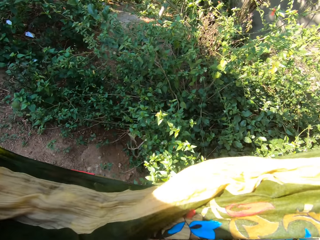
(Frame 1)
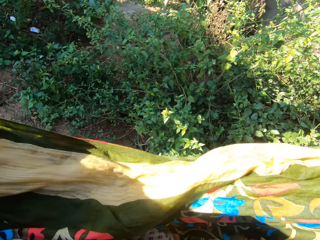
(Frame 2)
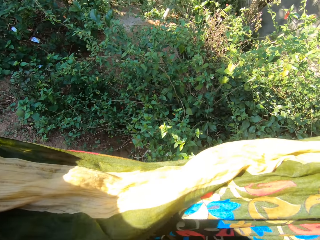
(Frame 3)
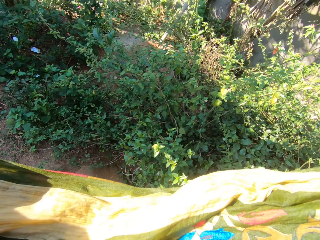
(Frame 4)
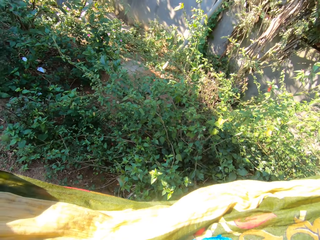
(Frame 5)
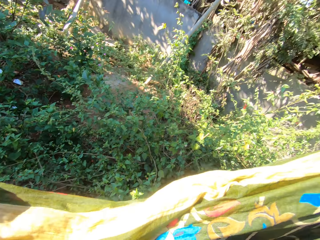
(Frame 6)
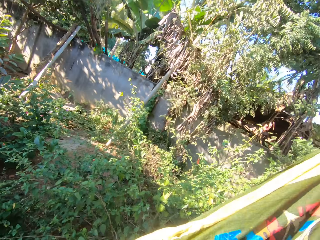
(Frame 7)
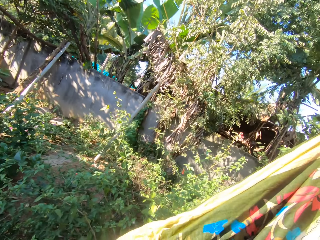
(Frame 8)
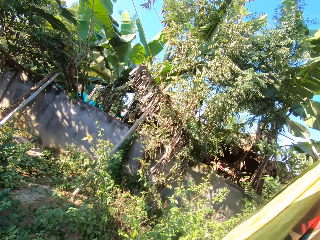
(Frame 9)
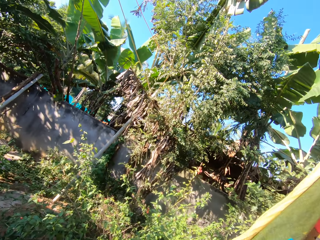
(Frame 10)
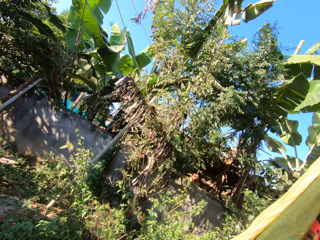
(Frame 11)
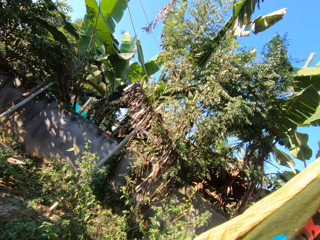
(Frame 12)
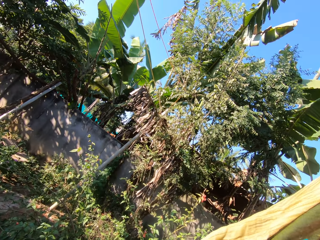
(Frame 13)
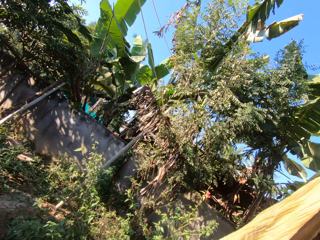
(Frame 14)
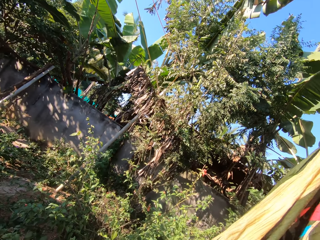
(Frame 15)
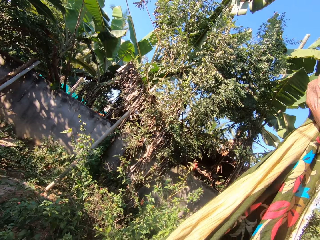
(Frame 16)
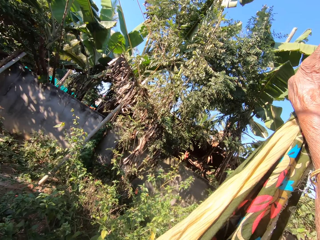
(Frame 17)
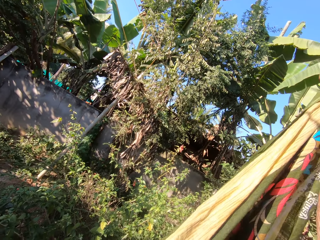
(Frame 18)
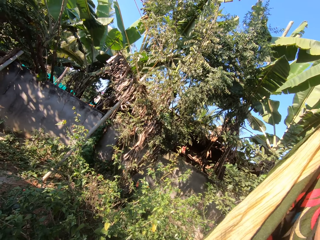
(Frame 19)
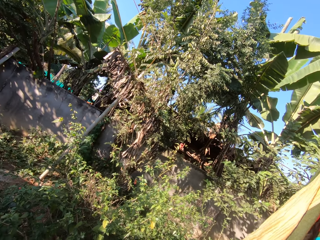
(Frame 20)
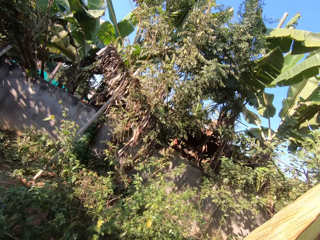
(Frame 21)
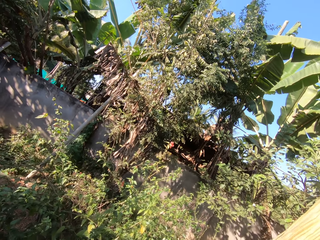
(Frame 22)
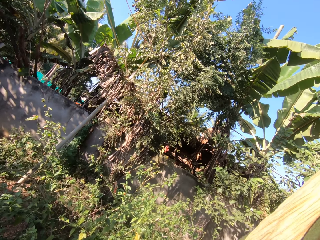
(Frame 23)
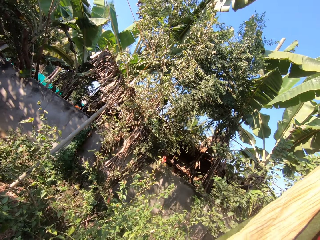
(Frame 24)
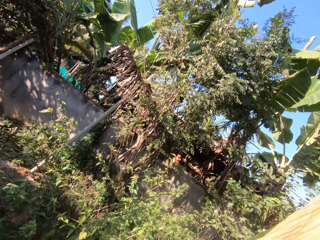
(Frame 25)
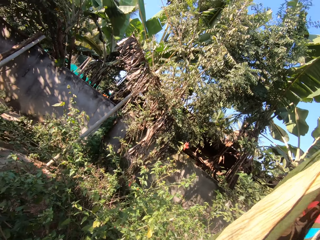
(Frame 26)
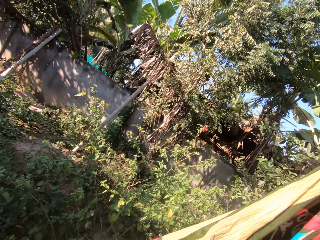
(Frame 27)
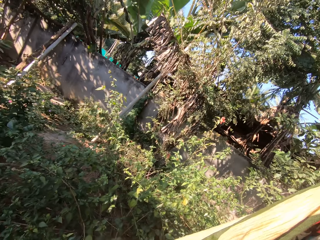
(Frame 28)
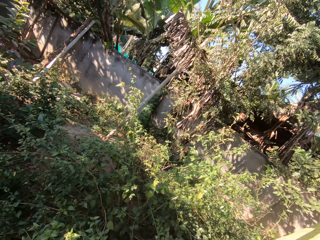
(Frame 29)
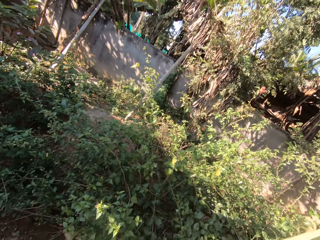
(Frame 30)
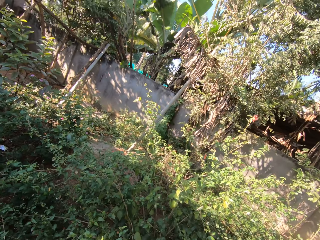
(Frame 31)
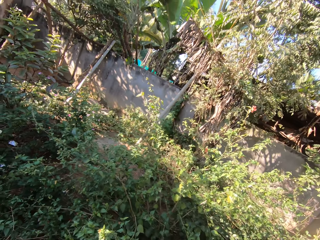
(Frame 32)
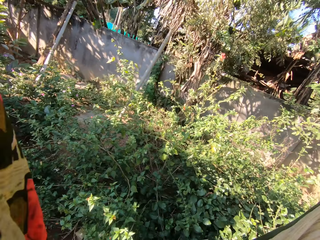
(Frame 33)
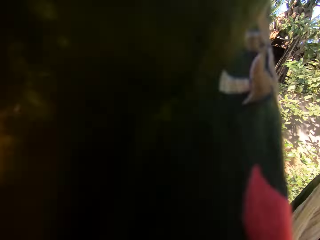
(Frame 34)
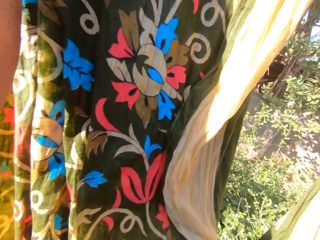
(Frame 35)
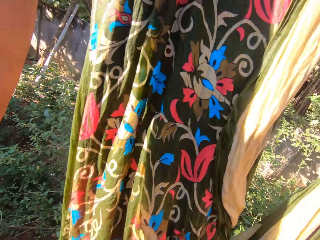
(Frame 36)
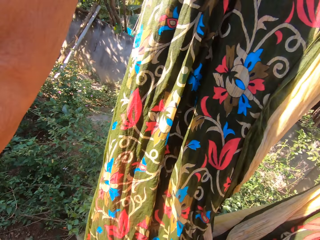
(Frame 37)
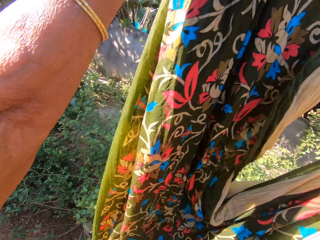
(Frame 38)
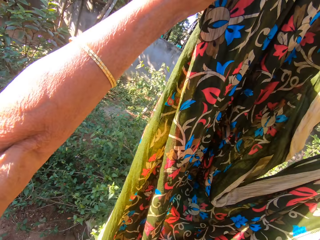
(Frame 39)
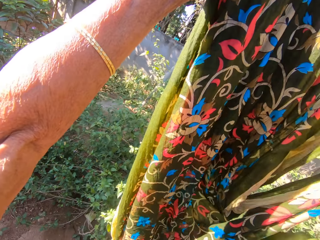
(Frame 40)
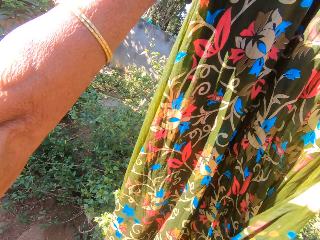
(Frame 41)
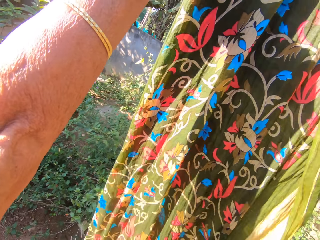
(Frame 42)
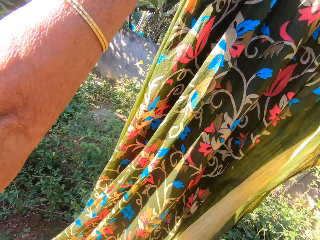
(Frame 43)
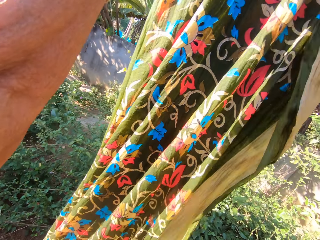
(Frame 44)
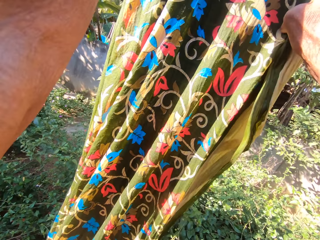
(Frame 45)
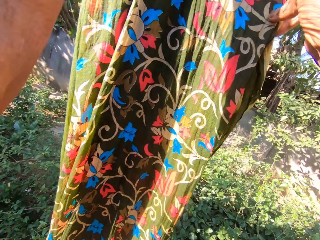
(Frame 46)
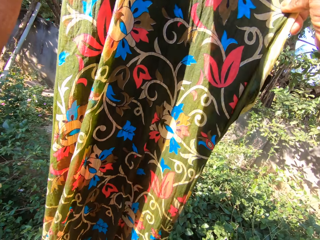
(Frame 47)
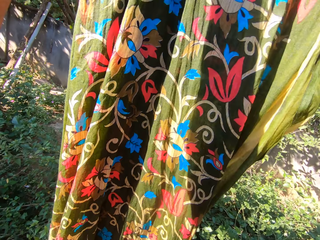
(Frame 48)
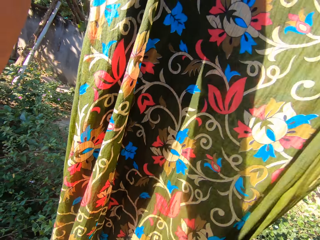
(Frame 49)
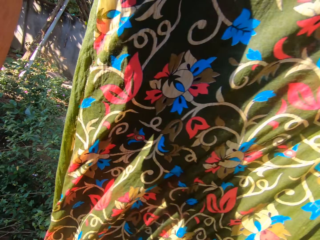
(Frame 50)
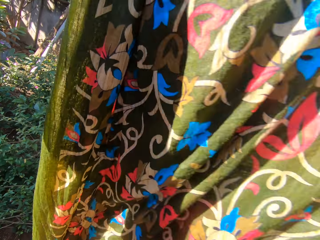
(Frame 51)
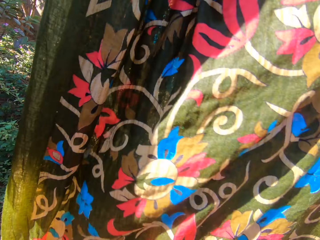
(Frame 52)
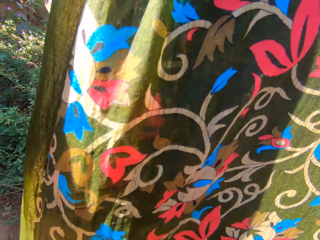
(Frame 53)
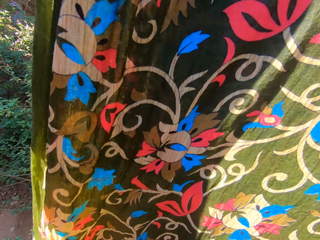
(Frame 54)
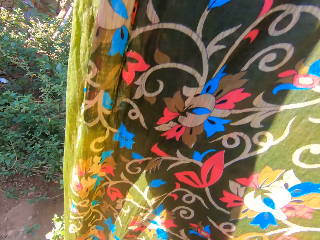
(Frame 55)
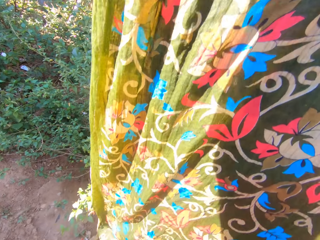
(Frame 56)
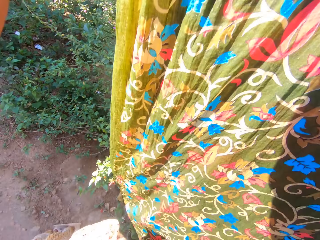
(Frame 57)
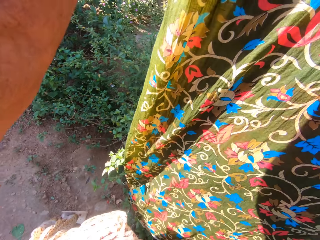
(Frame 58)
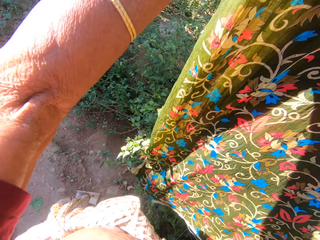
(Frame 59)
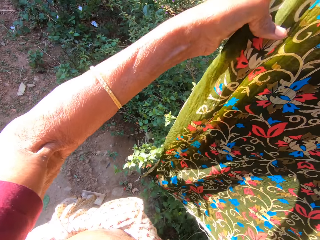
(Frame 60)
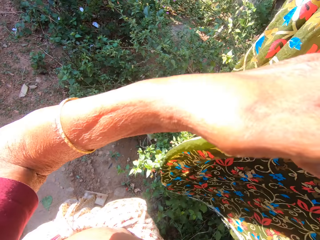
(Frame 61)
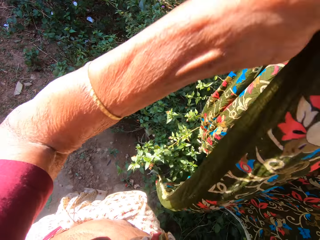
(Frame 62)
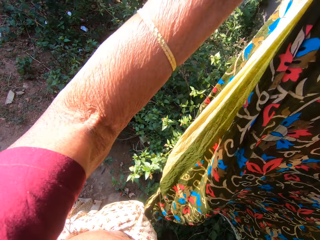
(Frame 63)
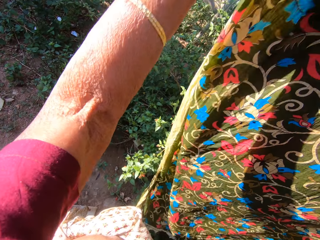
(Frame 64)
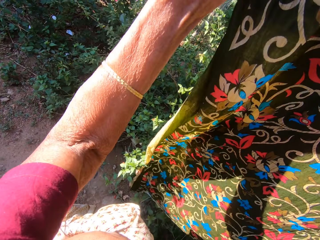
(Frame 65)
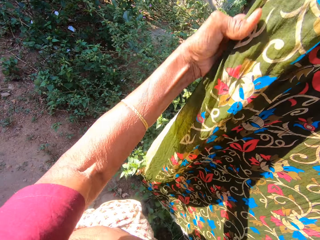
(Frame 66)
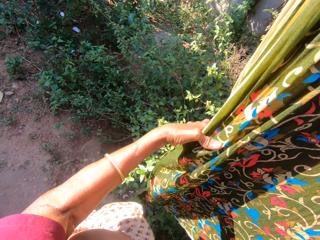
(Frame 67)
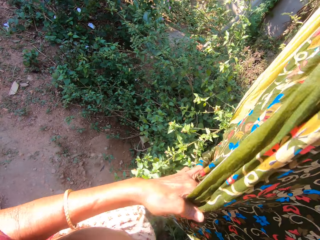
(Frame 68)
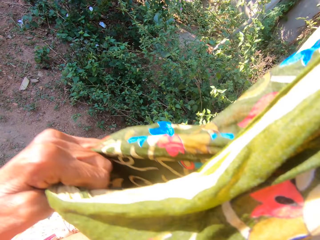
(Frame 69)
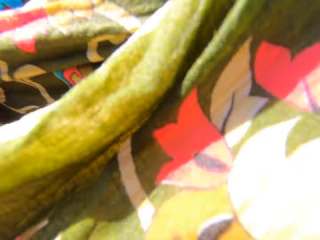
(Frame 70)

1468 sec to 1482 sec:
The camera wearer places the wrapper on the clothes line. They adjust the wrapper on the clothes line. They hang the wrapper on the clothes line.

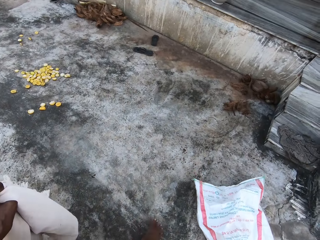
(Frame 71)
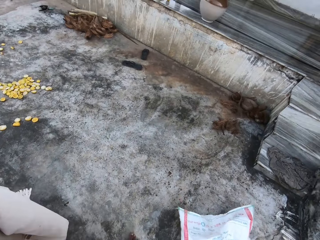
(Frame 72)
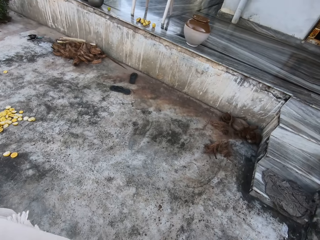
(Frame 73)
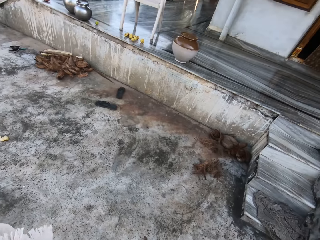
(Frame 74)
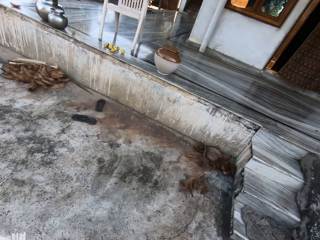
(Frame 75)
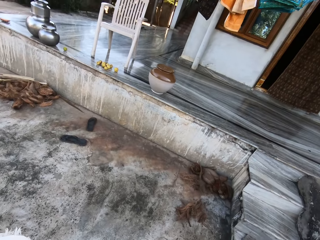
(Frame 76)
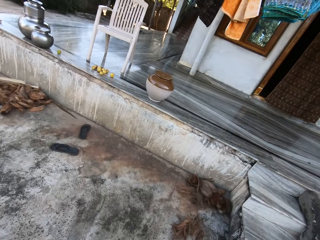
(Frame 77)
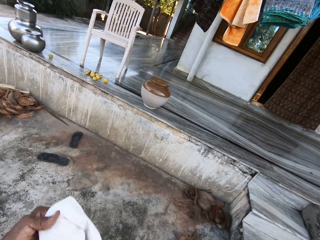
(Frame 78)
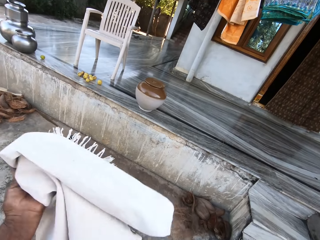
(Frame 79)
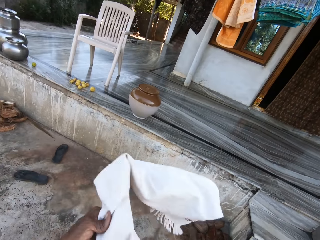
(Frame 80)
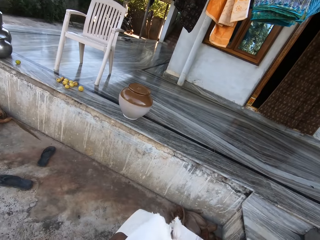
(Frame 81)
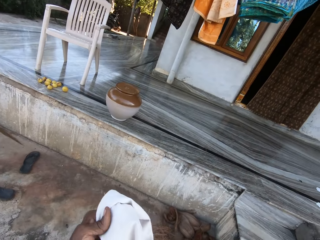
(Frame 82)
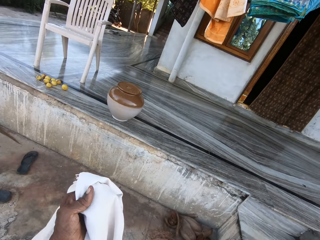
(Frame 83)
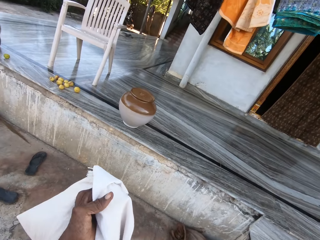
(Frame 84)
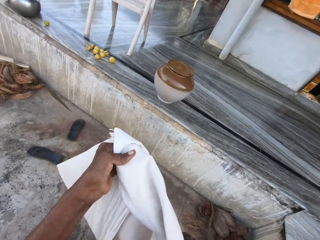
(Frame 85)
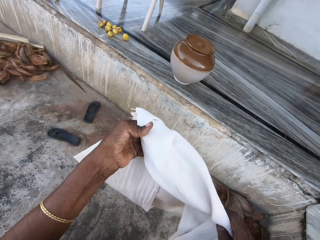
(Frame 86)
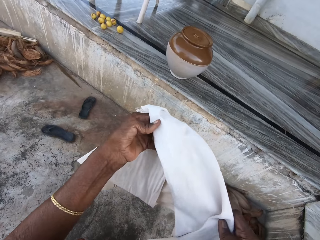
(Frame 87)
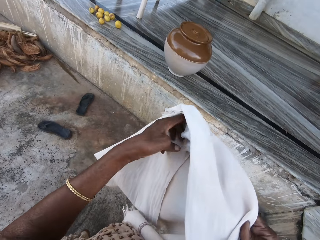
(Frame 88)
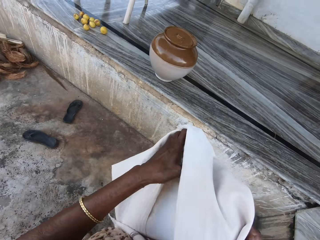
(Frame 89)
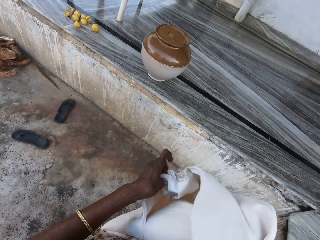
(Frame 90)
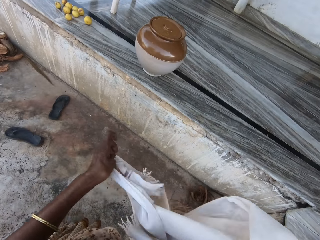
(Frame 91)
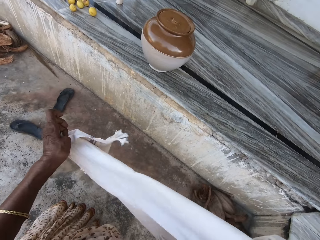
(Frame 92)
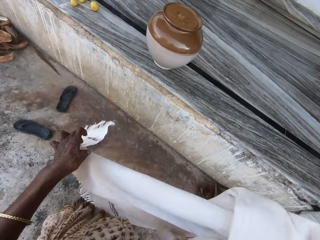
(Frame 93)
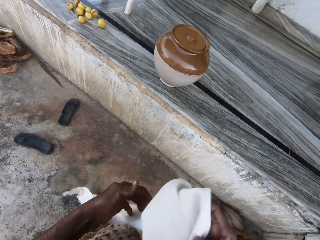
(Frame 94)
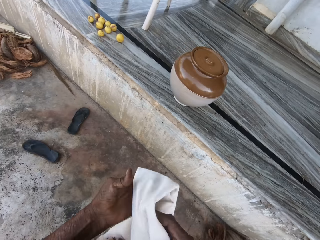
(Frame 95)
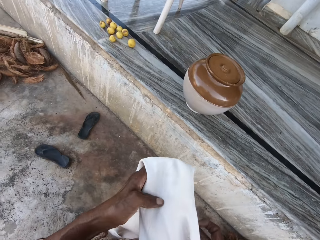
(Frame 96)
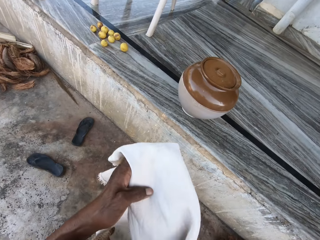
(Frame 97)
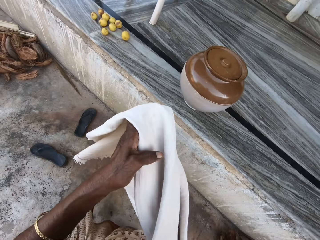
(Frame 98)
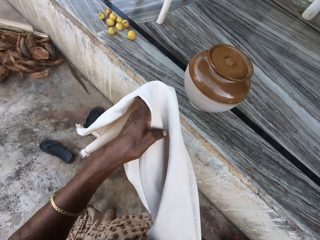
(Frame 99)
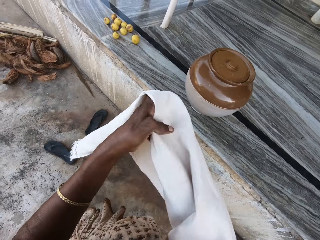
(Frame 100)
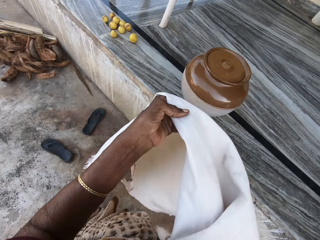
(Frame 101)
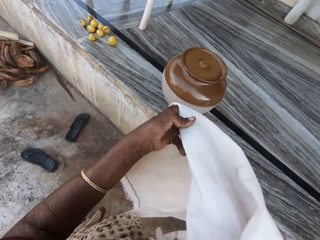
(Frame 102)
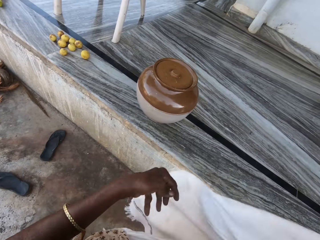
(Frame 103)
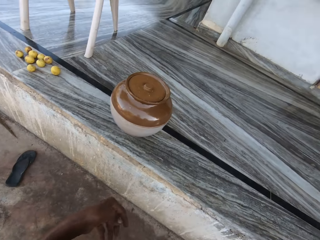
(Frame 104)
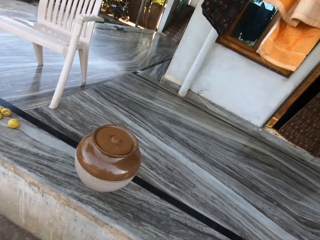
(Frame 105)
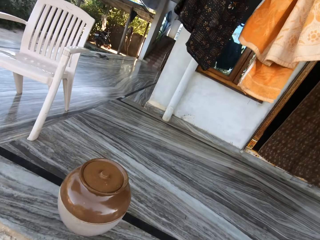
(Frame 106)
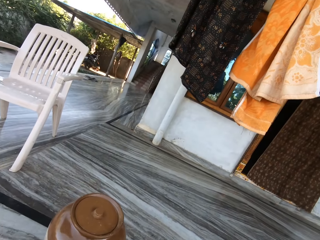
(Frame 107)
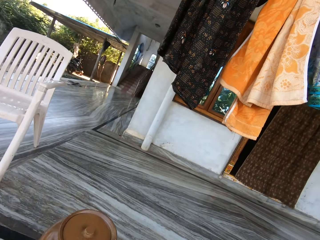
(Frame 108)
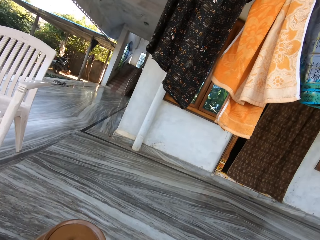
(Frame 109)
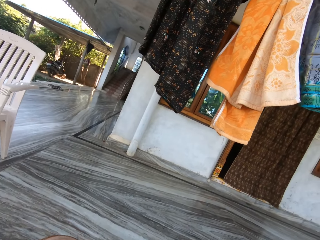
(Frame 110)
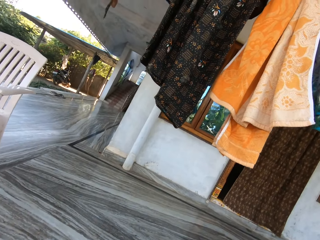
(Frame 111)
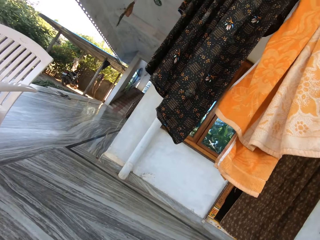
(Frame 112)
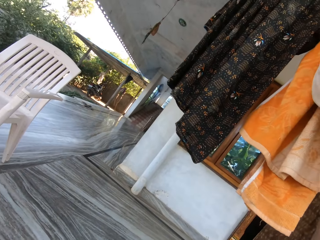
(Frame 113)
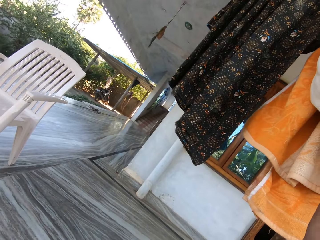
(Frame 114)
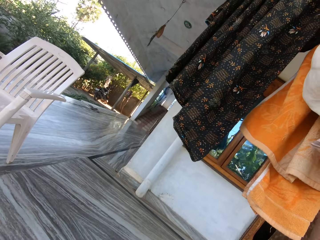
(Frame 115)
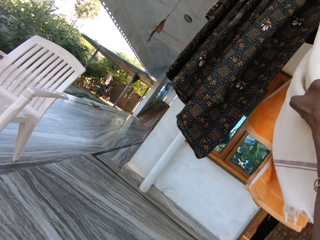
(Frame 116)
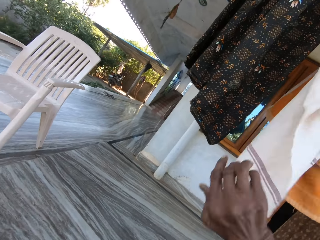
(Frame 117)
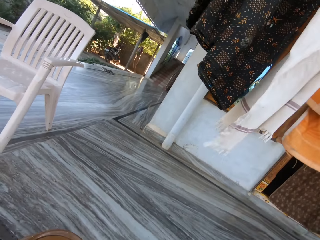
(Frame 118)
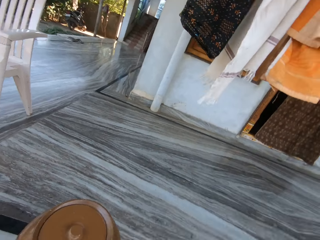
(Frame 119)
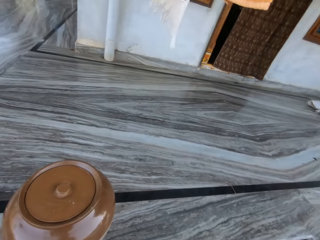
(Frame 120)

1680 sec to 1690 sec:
The camera wearer adjusts the cloth. They hang the white cloth on another line.
